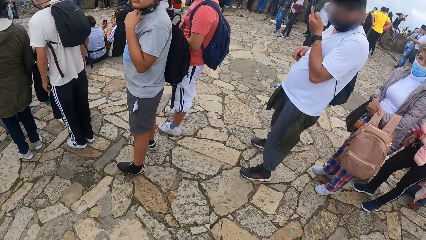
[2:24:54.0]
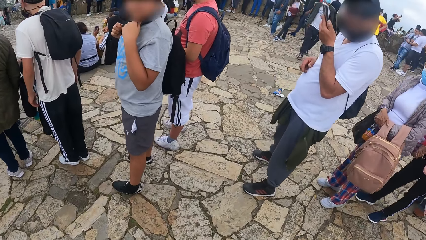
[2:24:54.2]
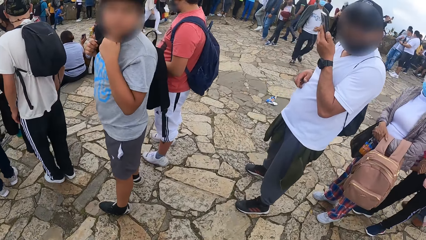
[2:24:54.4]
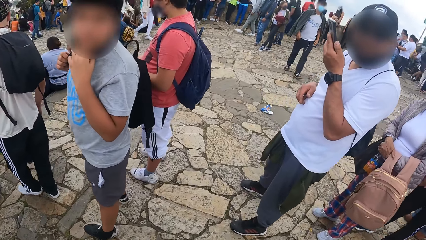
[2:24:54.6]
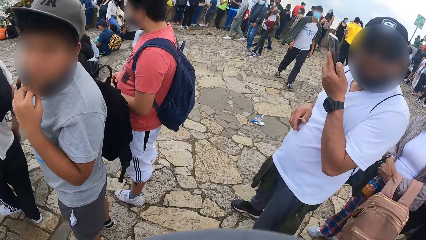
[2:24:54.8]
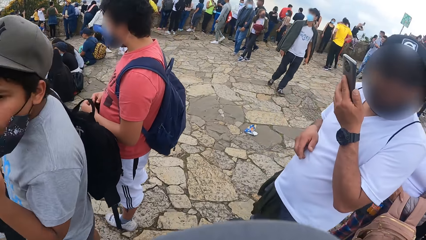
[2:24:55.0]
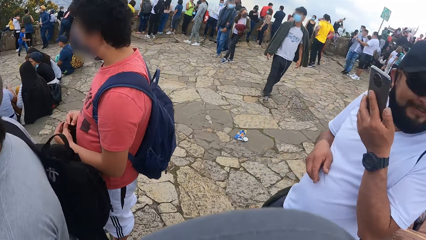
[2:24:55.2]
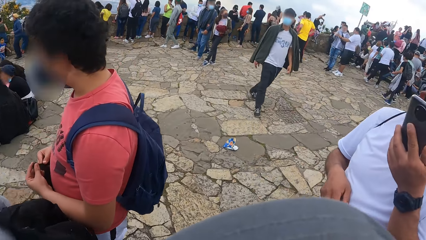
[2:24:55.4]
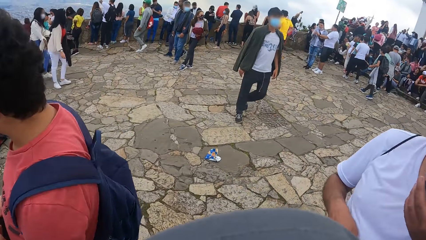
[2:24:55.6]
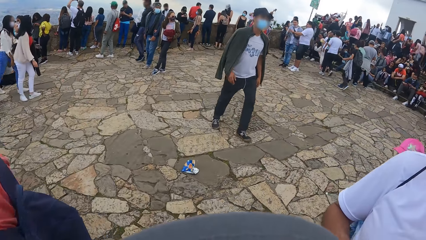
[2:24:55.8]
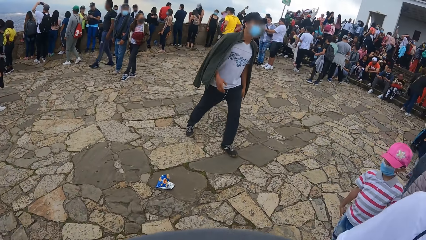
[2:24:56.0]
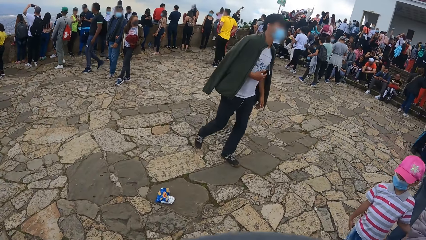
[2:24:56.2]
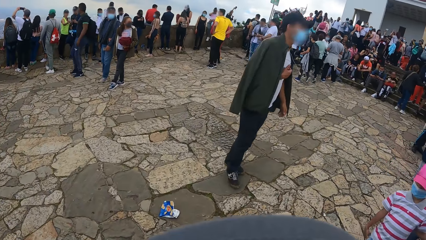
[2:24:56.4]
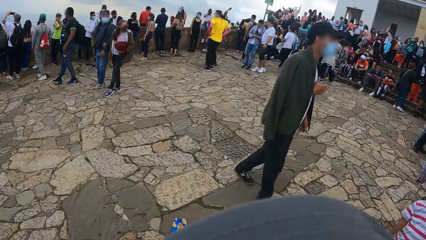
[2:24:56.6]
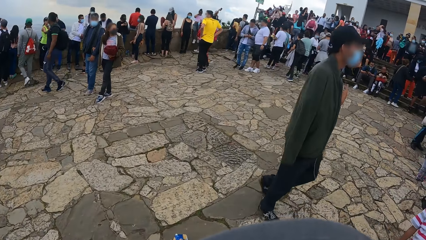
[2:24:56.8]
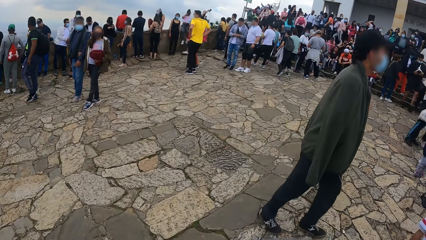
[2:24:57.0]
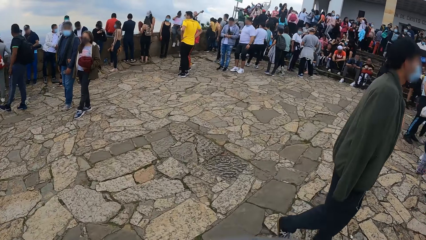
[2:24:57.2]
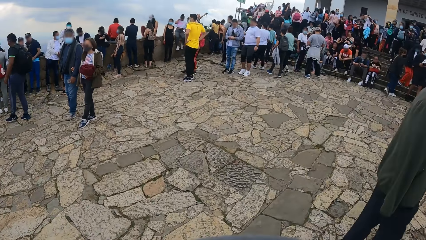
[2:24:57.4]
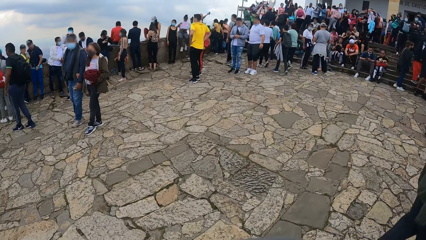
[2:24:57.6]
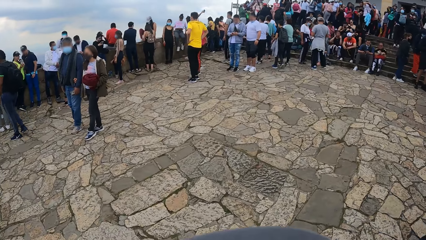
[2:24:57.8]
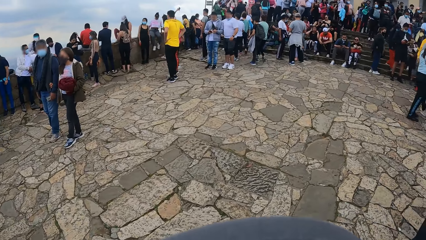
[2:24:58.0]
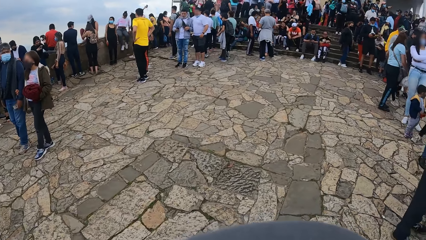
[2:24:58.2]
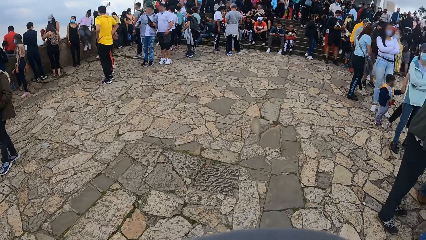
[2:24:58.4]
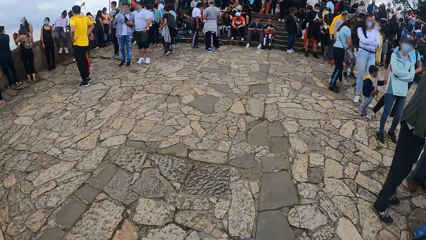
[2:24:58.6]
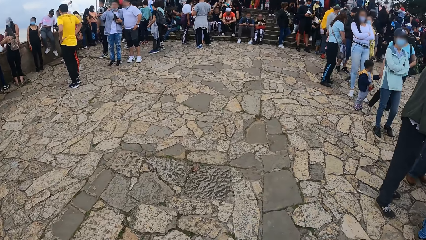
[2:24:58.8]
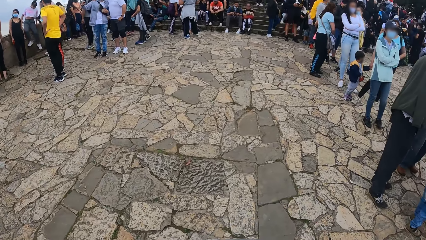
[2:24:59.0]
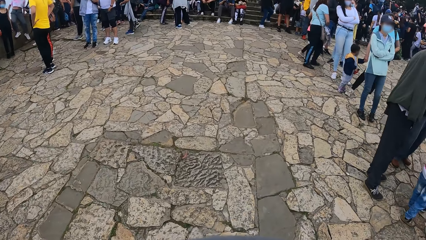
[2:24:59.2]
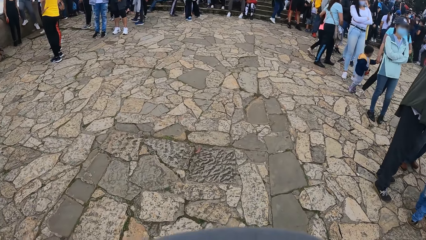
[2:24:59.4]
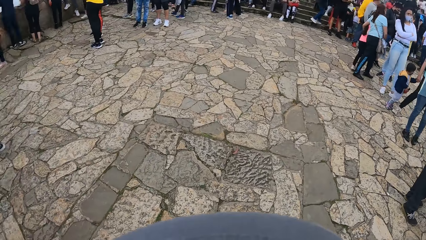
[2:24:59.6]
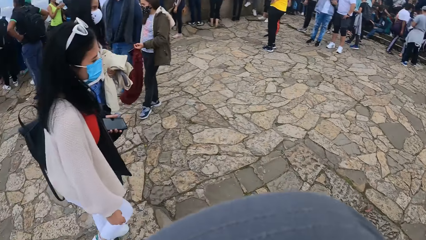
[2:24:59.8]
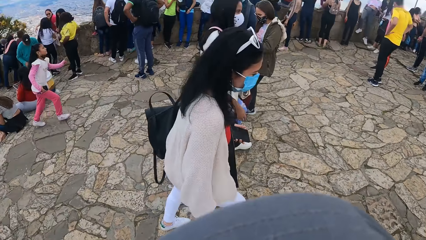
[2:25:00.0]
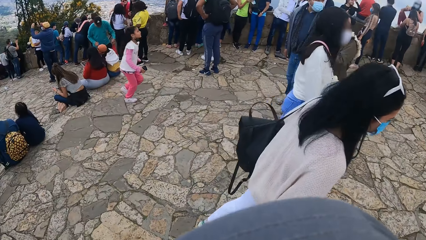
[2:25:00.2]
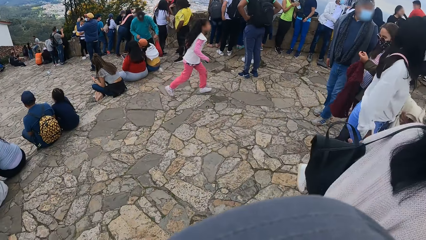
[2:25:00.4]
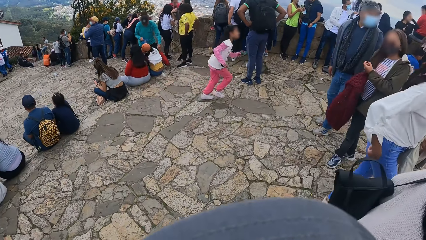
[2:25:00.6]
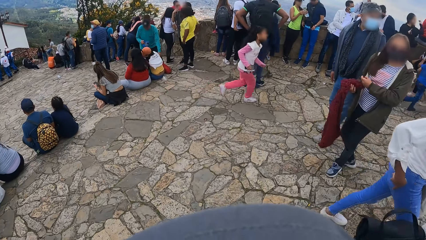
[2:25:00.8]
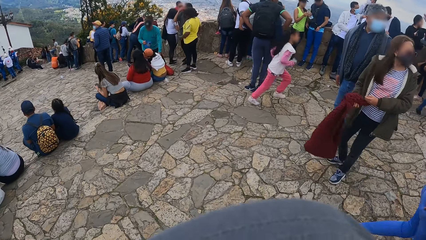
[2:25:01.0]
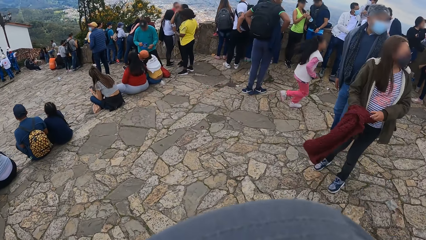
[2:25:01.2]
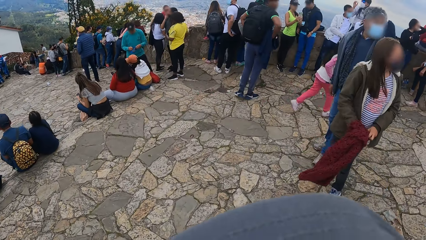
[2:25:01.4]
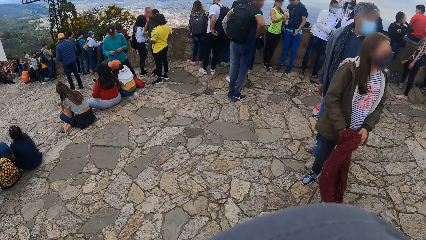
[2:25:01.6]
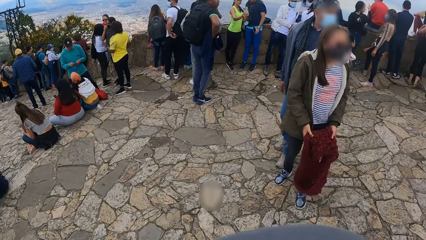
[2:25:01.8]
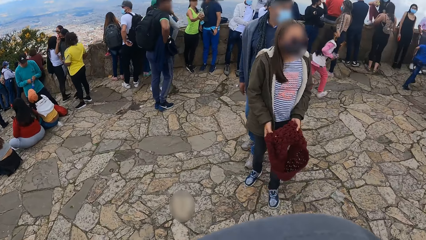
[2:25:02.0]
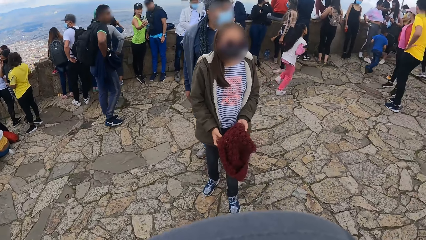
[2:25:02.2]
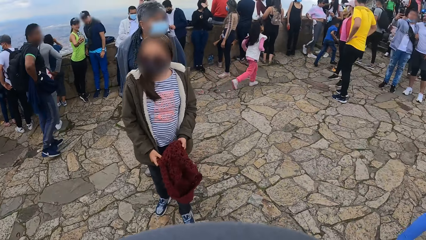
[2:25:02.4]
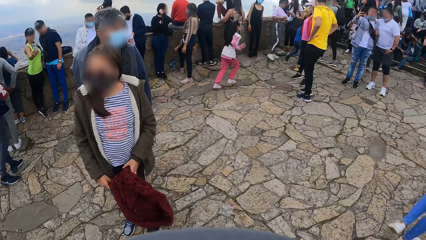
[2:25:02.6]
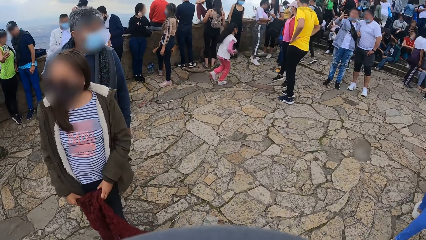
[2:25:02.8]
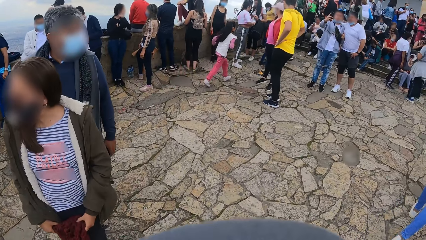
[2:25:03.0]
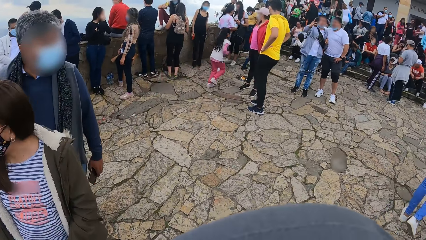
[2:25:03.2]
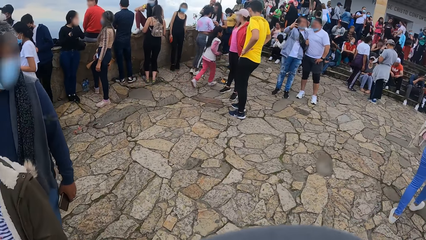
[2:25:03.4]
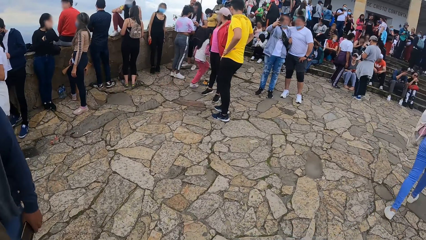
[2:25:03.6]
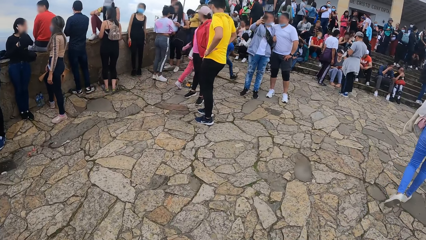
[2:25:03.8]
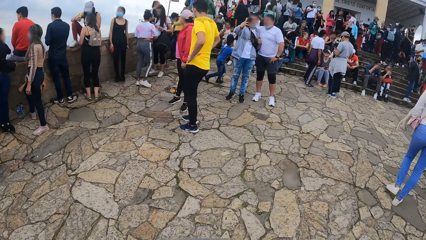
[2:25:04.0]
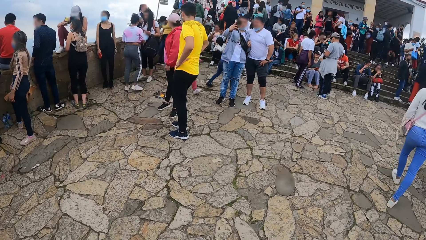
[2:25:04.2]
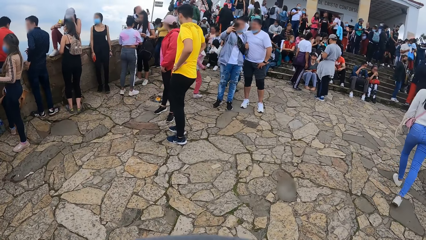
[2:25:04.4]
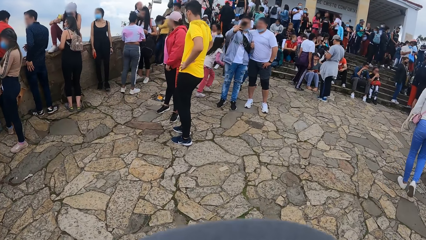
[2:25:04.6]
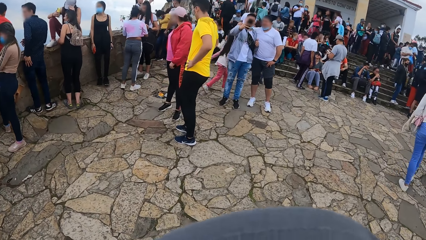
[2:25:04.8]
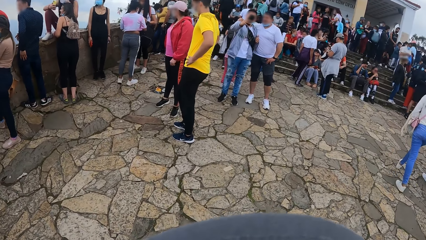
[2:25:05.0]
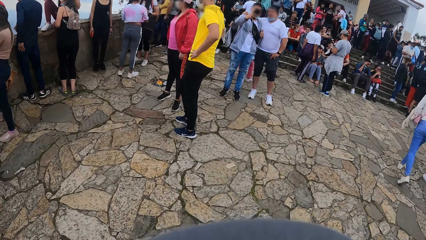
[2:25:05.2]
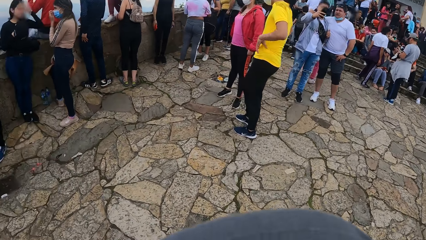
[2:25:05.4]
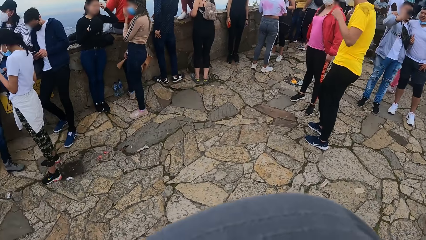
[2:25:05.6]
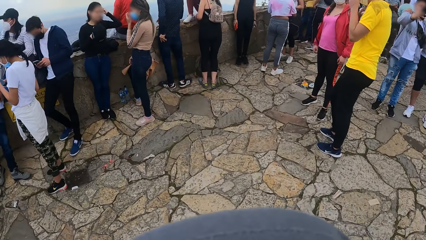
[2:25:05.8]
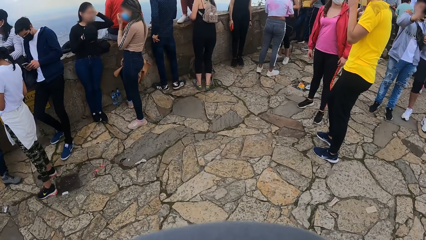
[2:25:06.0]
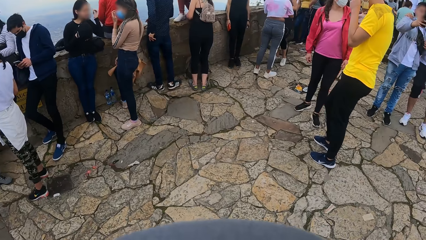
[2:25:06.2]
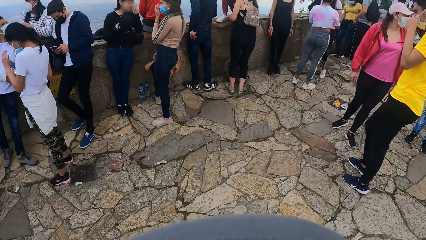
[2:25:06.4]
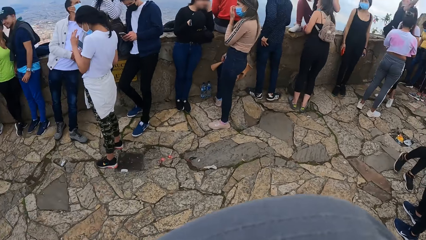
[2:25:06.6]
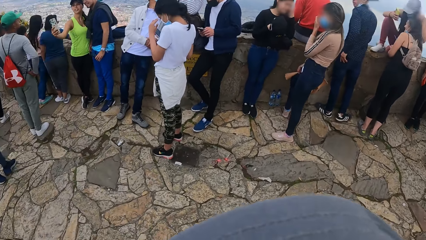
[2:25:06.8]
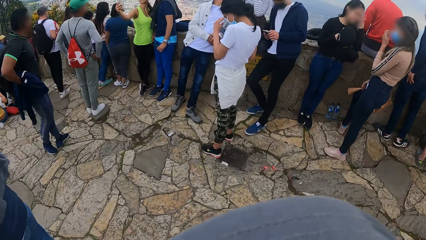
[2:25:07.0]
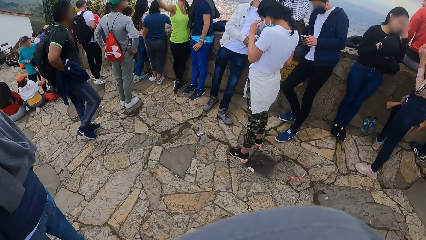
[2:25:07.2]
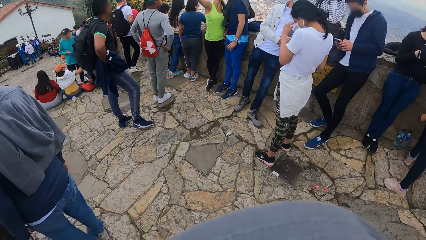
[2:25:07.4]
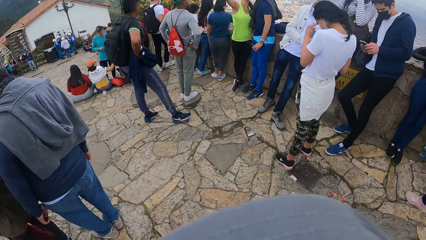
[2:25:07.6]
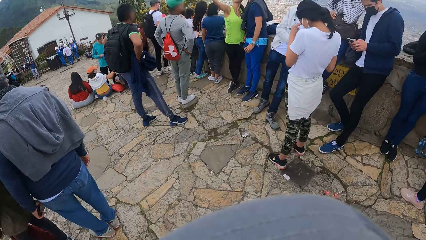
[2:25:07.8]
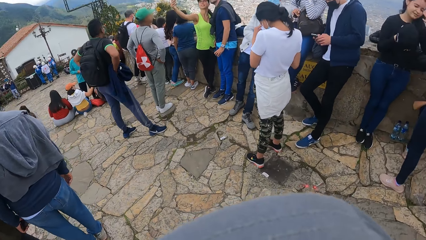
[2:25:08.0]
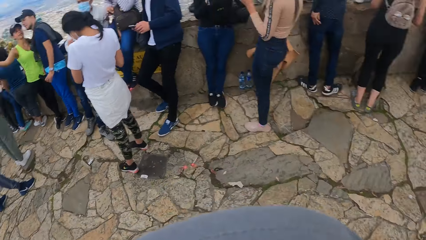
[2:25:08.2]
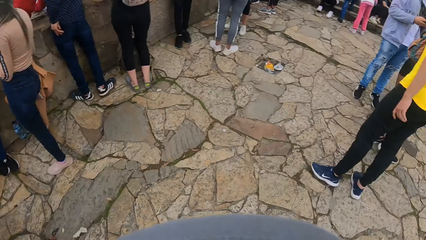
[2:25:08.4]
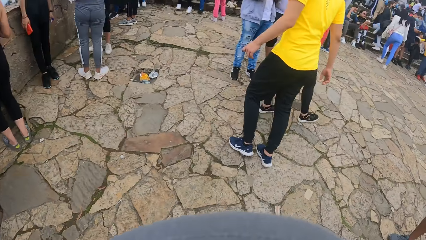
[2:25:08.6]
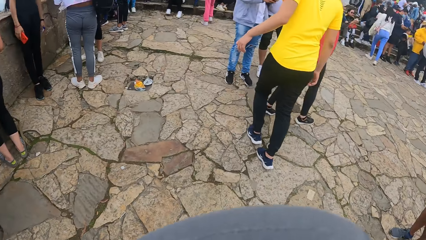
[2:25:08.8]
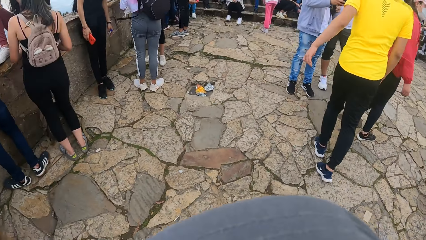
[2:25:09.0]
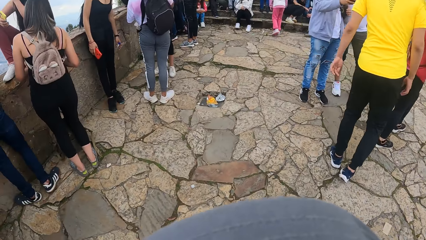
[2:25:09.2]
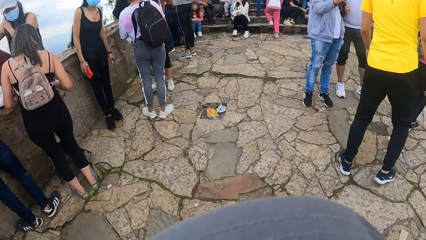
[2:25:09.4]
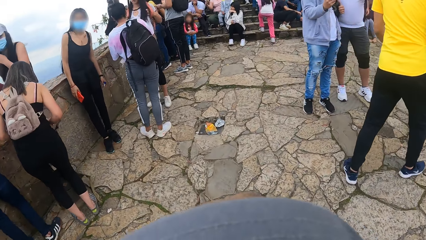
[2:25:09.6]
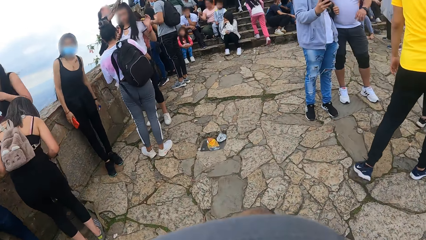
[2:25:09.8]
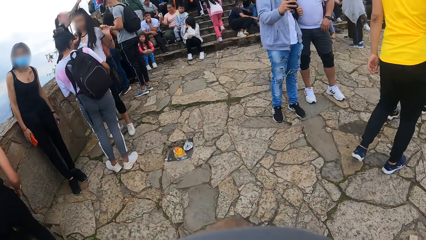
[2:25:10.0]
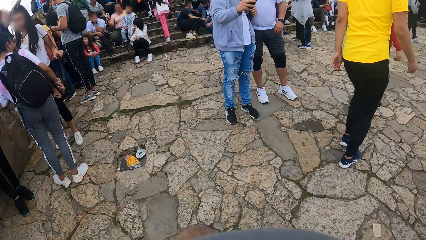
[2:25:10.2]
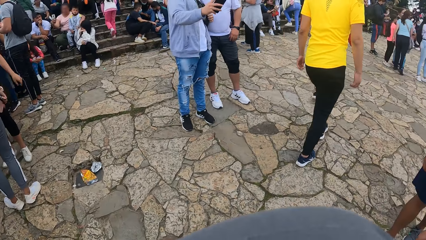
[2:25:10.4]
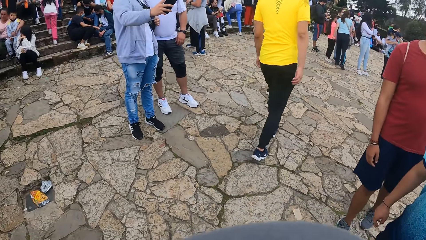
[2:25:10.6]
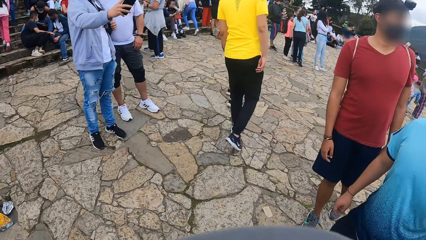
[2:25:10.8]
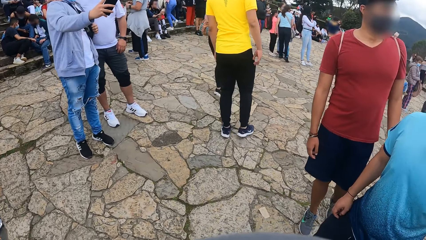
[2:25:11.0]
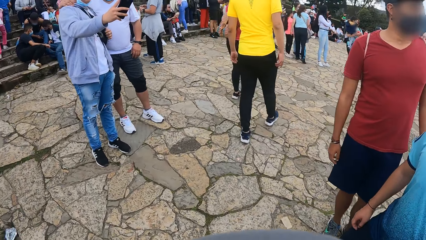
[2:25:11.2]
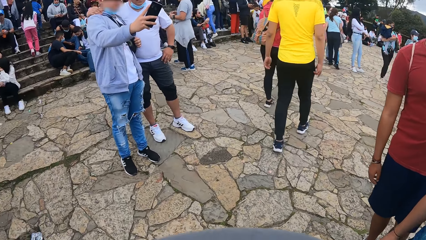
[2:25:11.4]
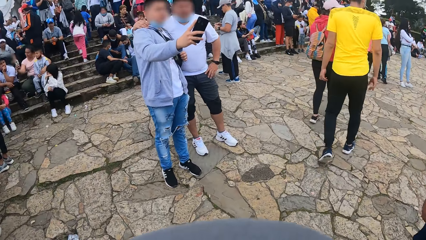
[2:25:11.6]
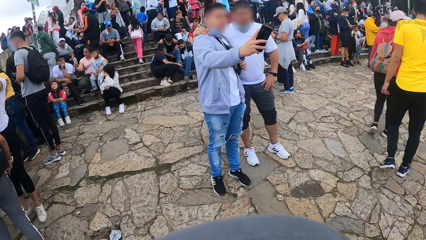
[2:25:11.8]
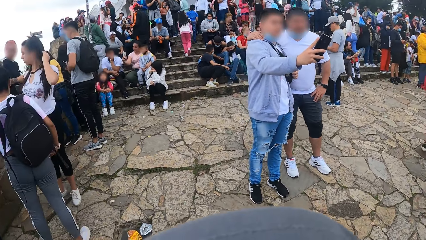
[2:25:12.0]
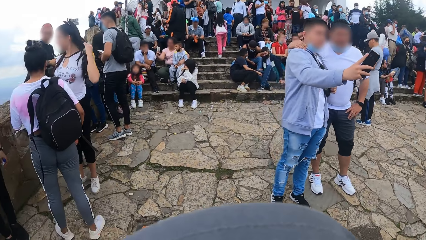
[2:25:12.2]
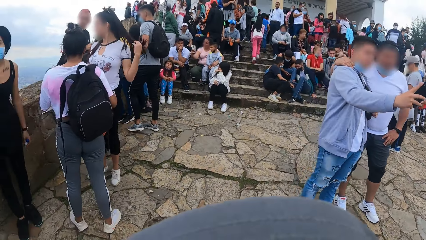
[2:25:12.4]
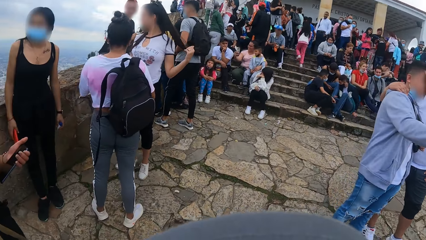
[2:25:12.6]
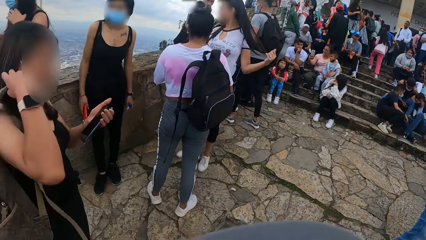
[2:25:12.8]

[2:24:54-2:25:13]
The camera wearer walks at the park. They look around. They move at the park. They look around.
